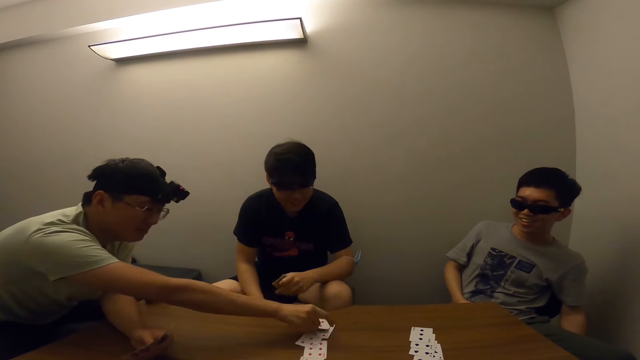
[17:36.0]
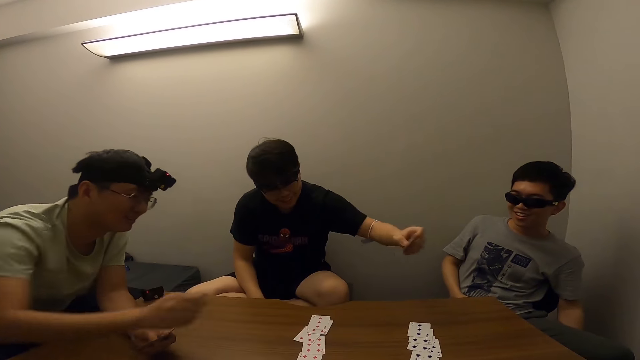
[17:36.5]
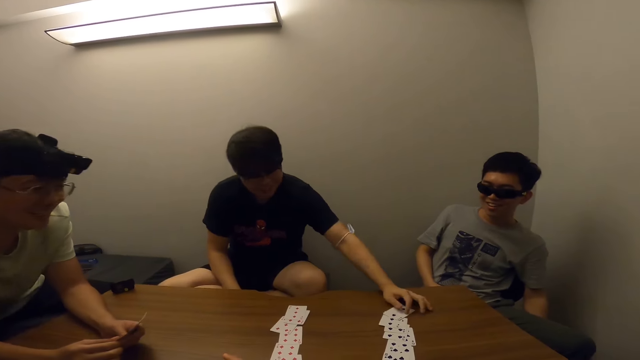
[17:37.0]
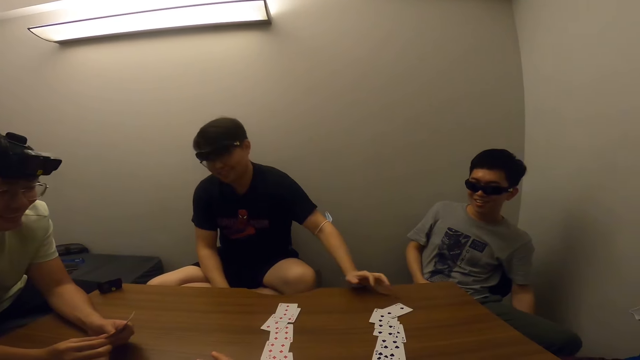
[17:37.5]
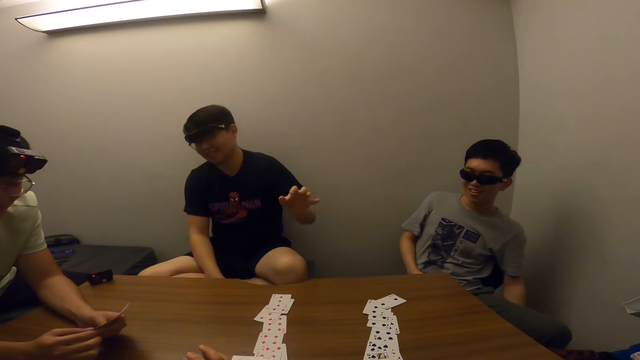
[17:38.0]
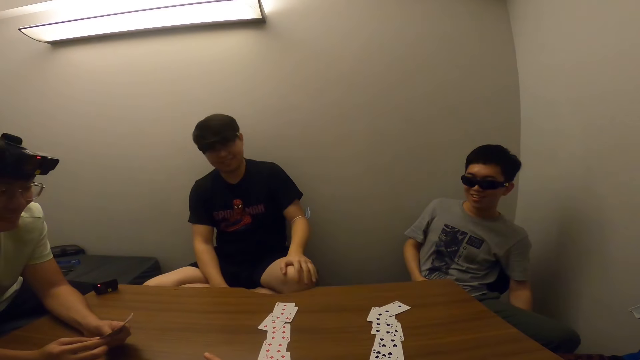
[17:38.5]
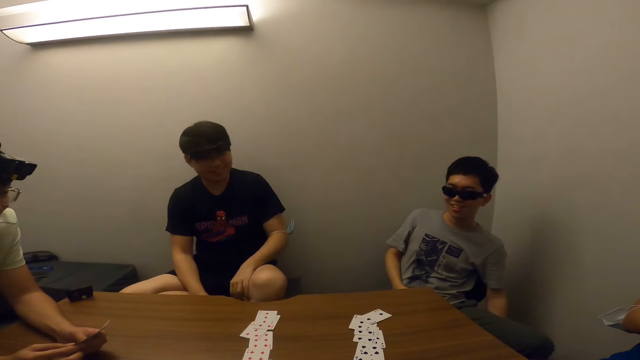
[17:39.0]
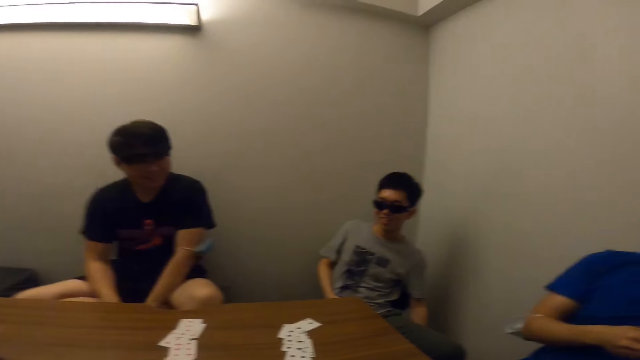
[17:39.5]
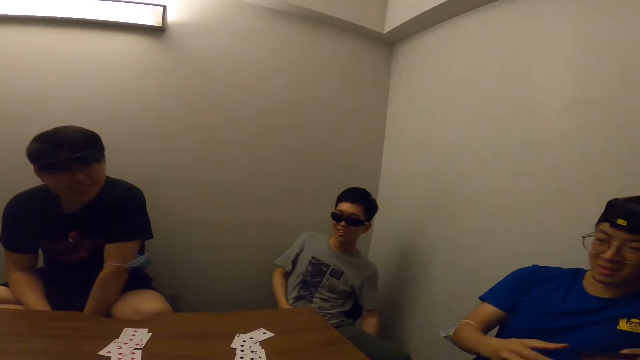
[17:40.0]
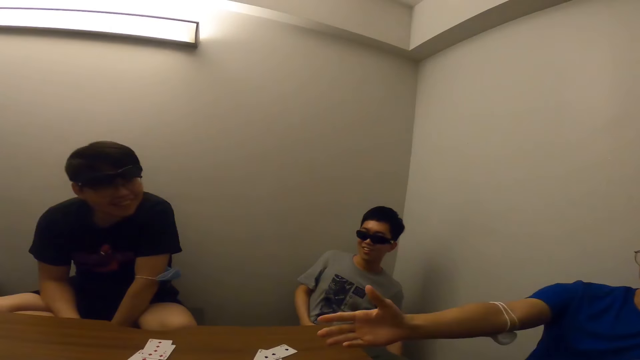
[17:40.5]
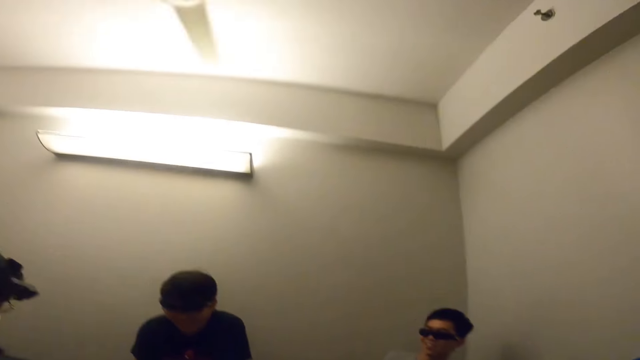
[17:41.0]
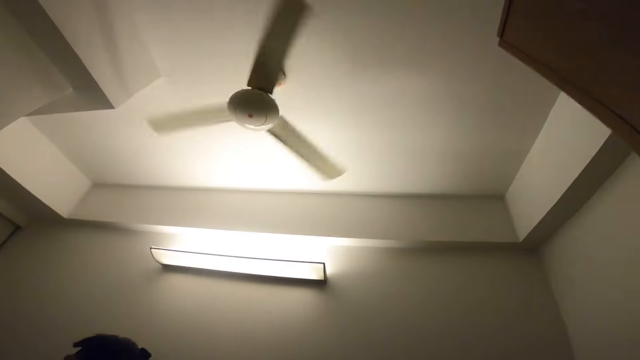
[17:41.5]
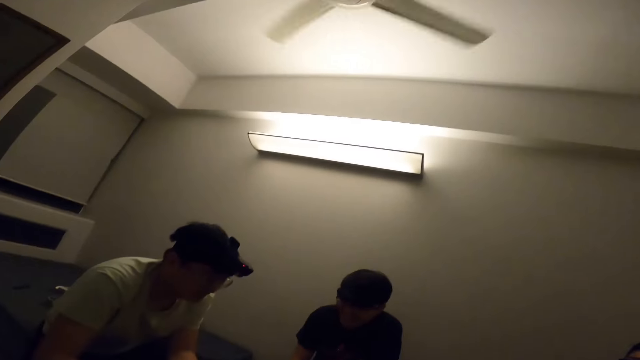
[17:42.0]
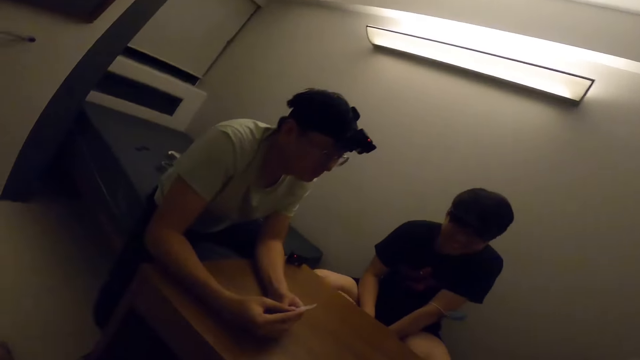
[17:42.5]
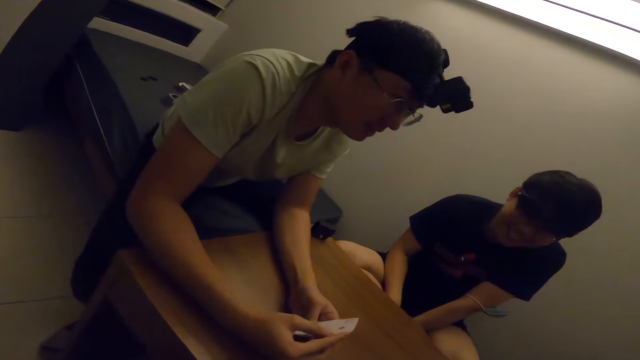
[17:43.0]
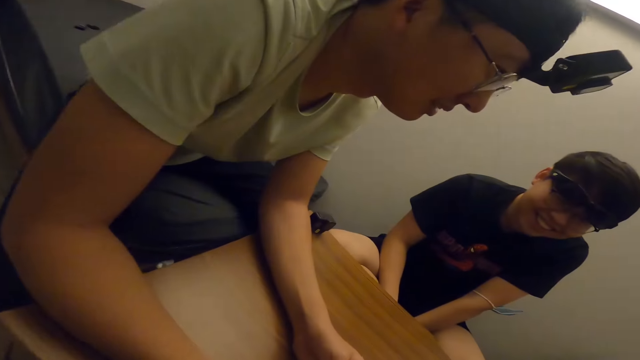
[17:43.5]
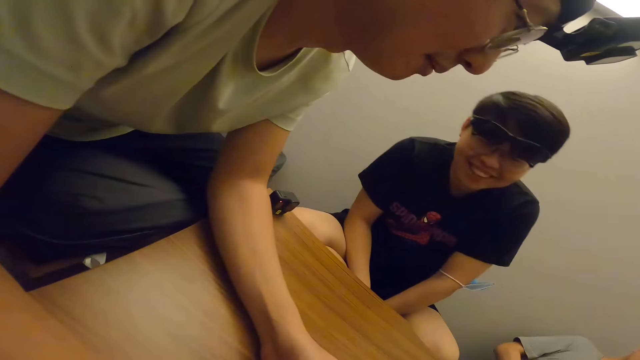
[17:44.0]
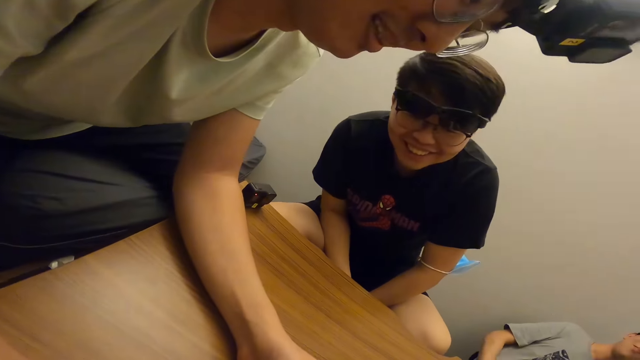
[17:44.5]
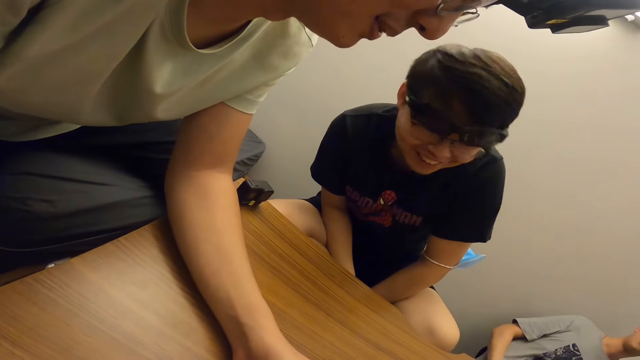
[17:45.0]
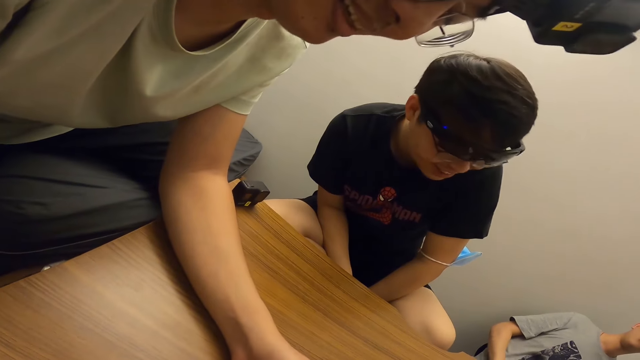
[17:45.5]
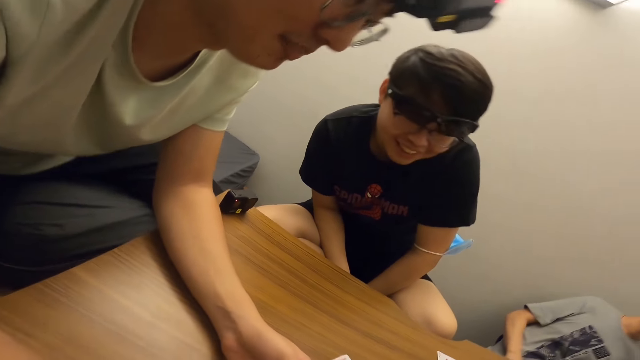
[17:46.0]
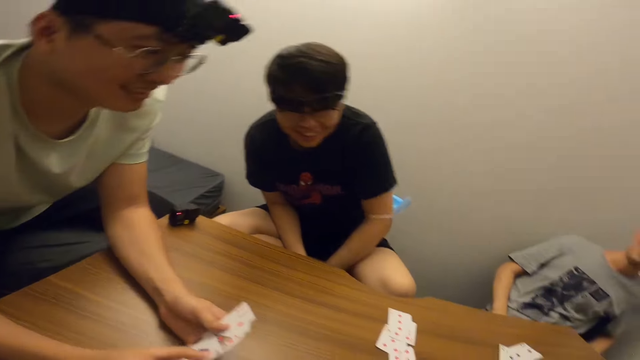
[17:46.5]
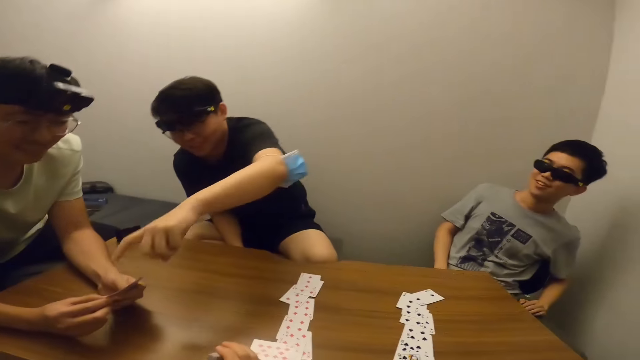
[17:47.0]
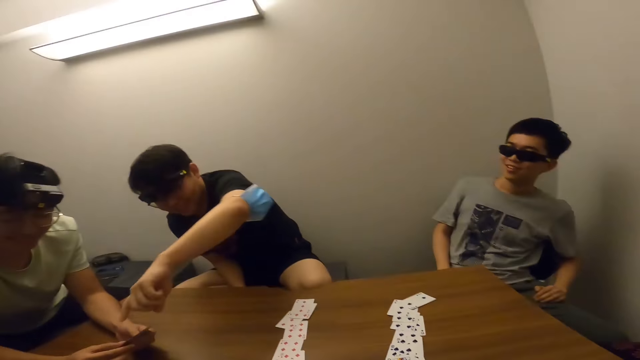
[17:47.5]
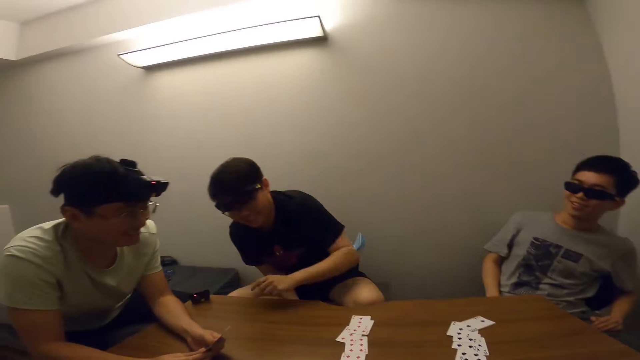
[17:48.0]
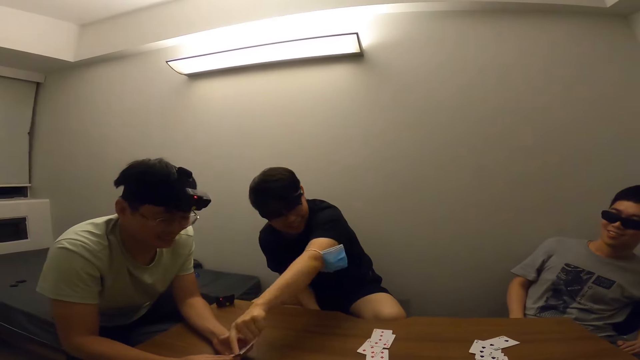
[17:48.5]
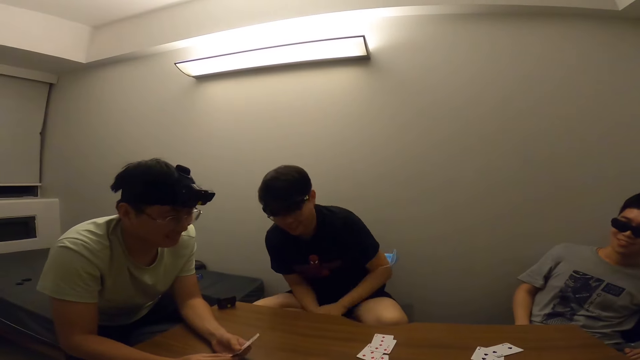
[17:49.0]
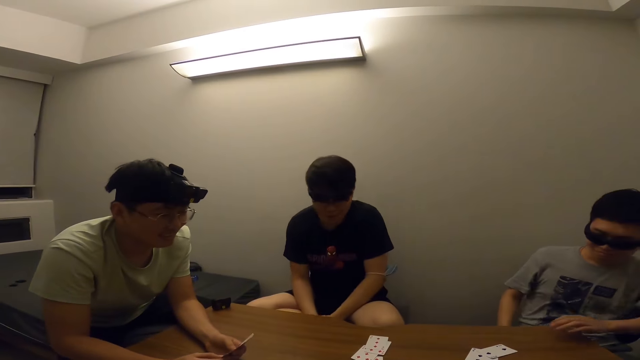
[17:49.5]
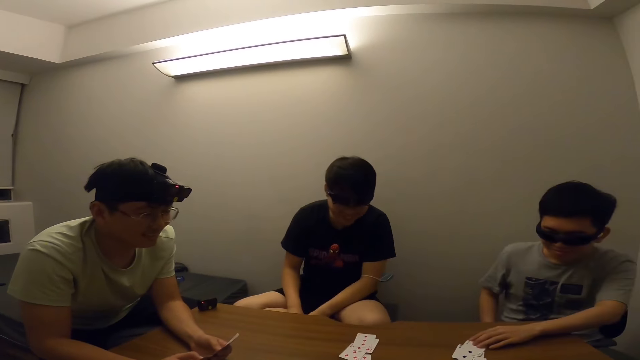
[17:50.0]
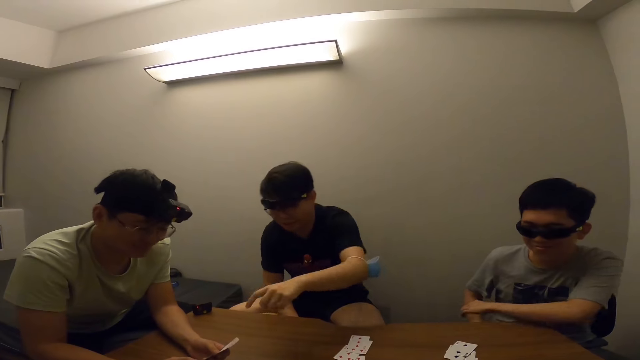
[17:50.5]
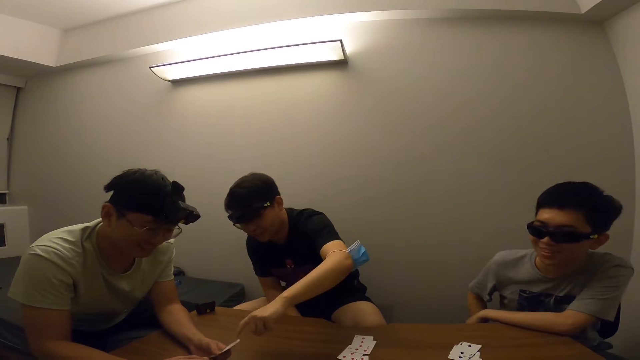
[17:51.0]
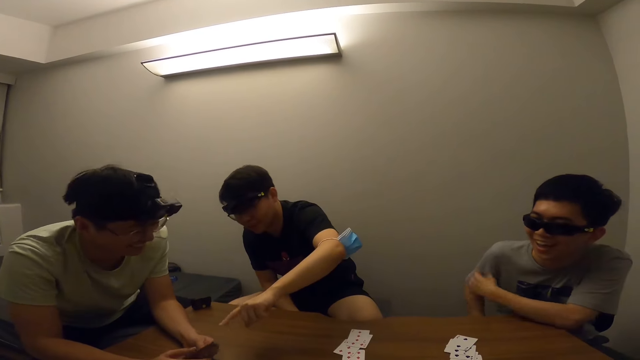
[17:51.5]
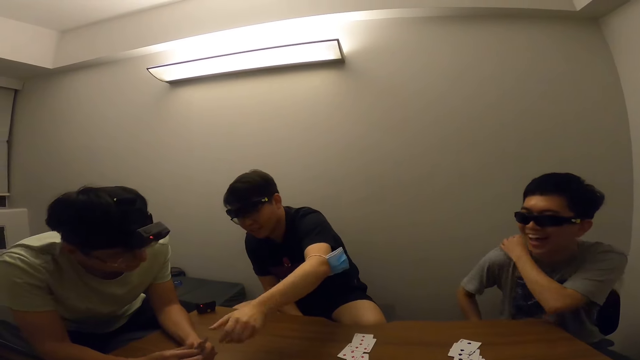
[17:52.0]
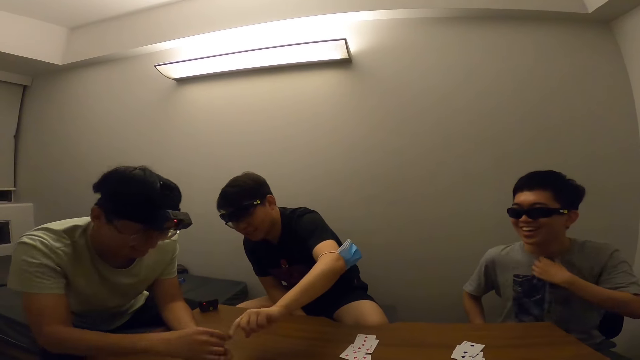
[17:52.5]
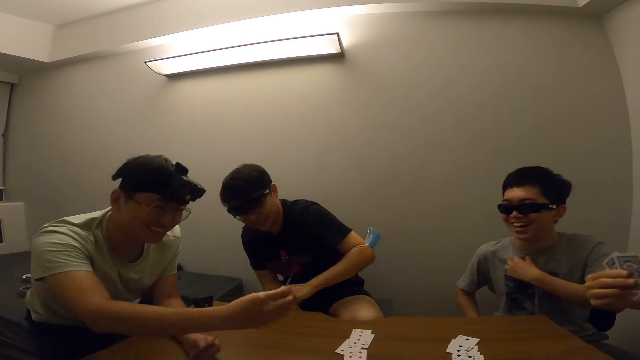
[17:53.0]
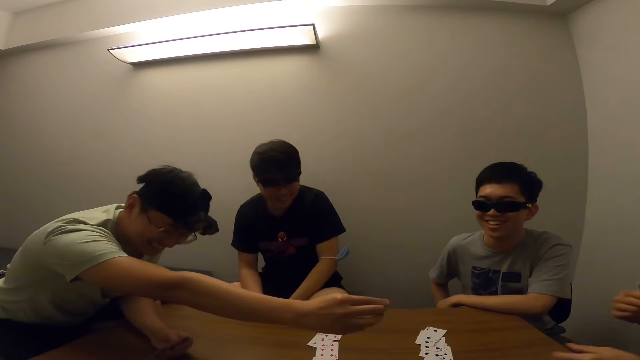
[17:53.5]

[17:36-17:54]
A man places the card in his right hand on the table. A person draws the card. Another man places the card in his left hand on the table. Someone draws the card. The second man places his left hand on his left leg. Someone taps his thigh. A third man stretches his right hand forward. The camera wearer stares at the ceiling fan. They stare at the first man and stare at the second man. The second man looks at the card in the first man's hands. The first man interacts with the second man. The second man touches the first man's card with his left hand. Someone points on a card at the person's hands. A fourth man touches the card on the table with his left hand. The second man touches the first man's card with his left hand. The fourth man laughs.

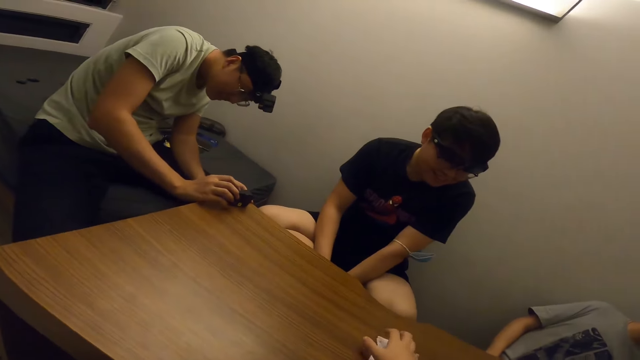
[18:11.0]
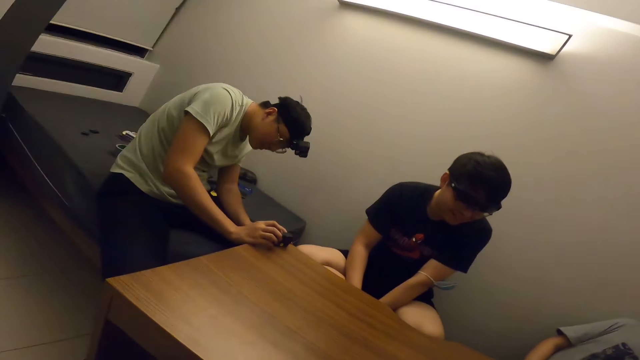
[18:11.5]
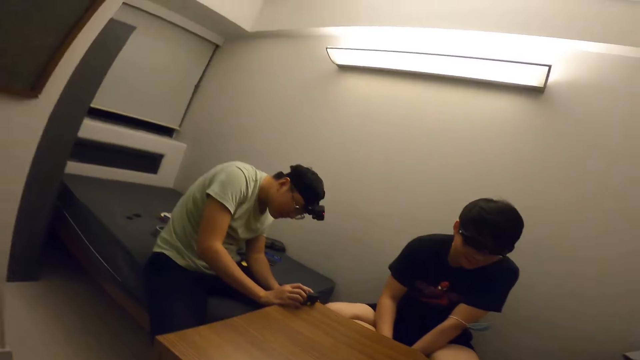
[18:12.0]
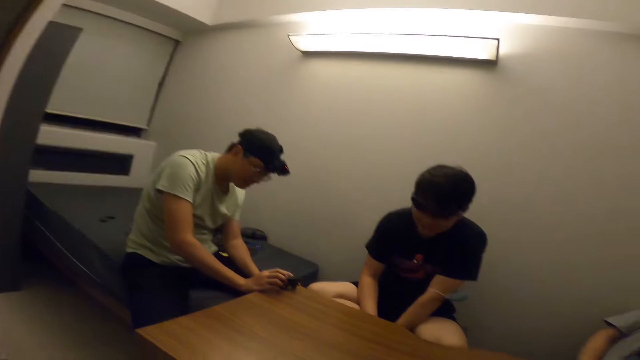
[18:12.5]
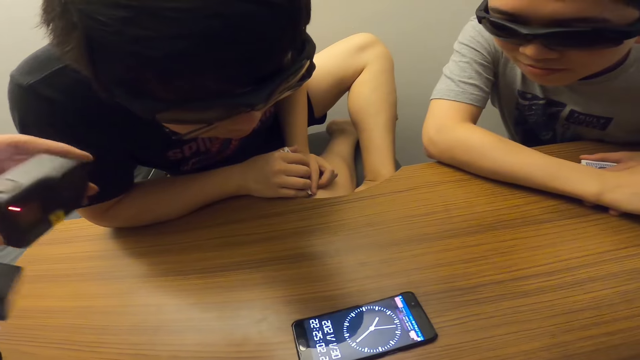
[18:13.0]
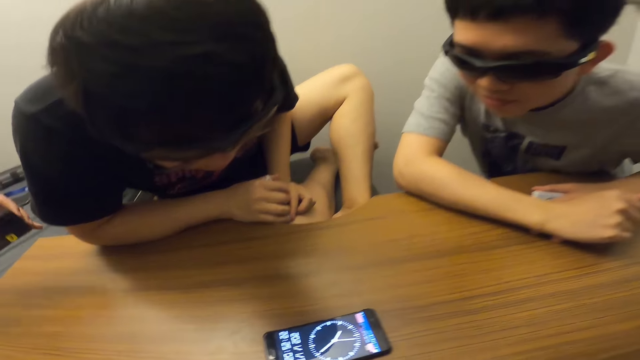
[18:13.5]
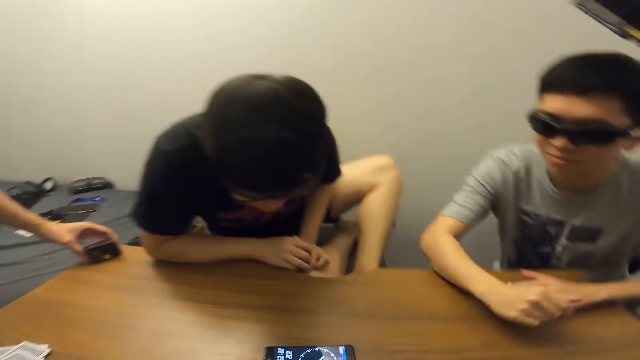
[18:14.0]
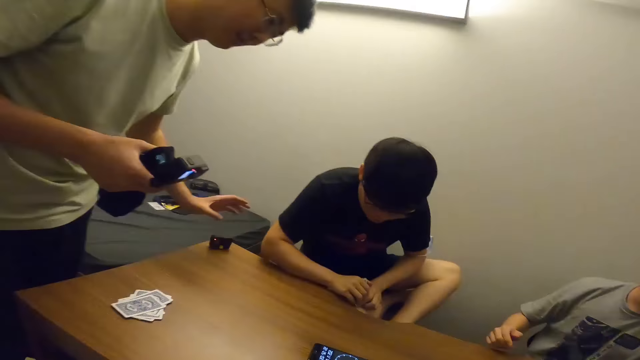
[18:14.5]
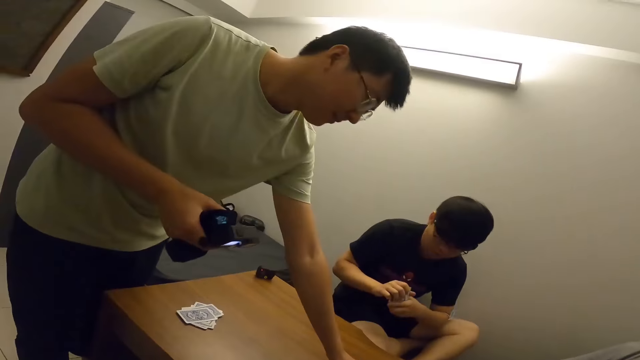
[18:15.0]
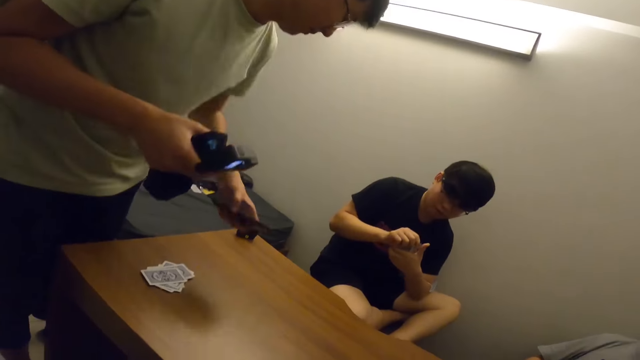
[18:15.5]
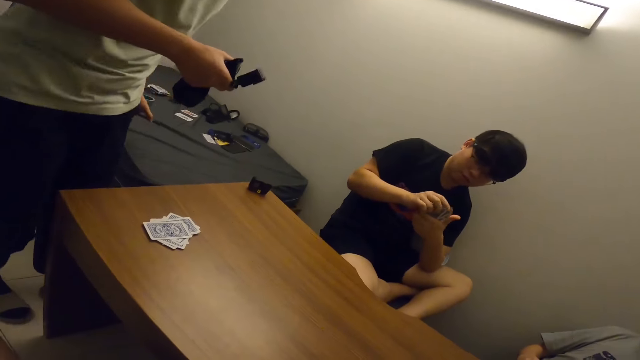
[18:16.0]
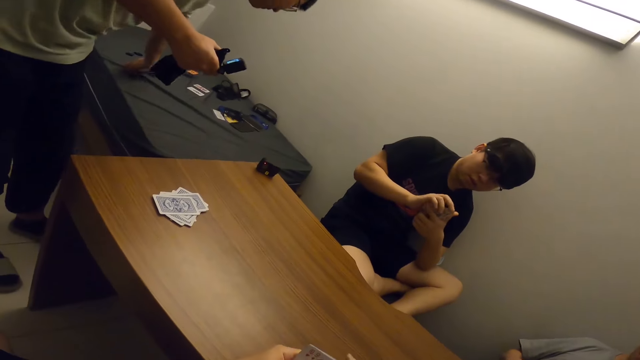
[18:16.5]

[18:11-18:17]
A person touches something. A man stares at the phone on the table. Another man stares at the phone on the table. A third man carries his phone from the table.
